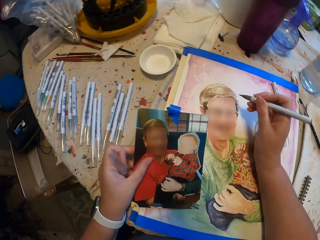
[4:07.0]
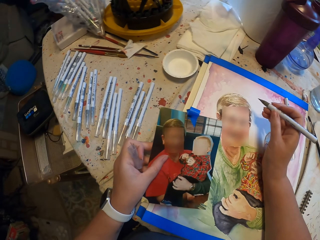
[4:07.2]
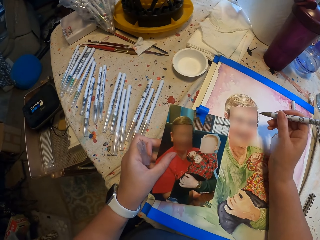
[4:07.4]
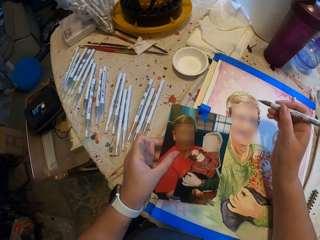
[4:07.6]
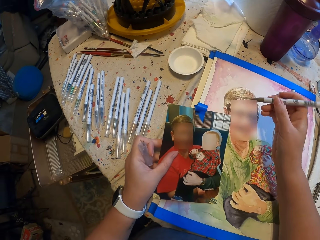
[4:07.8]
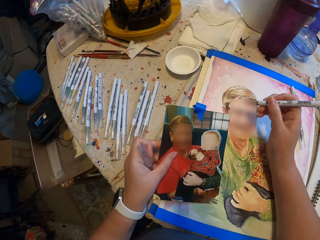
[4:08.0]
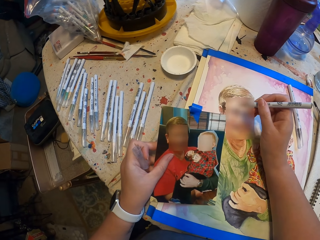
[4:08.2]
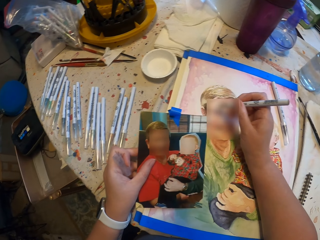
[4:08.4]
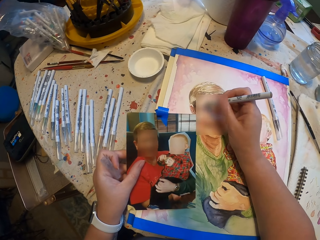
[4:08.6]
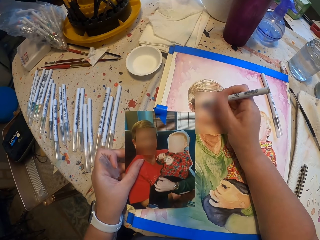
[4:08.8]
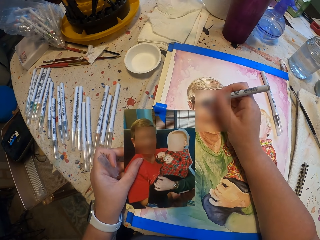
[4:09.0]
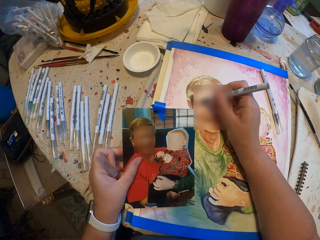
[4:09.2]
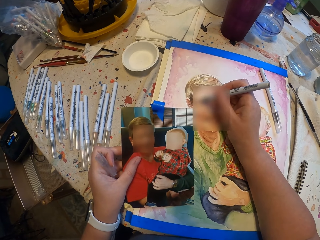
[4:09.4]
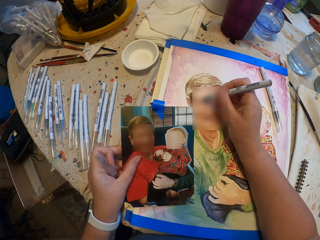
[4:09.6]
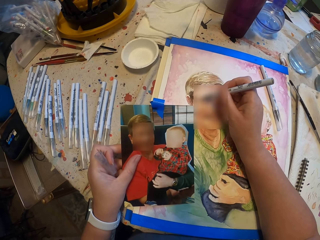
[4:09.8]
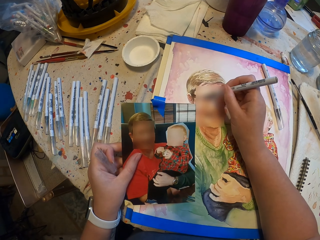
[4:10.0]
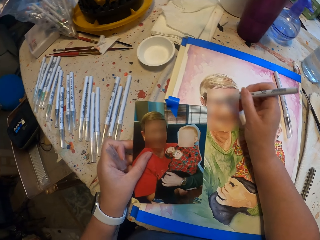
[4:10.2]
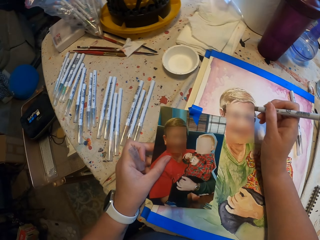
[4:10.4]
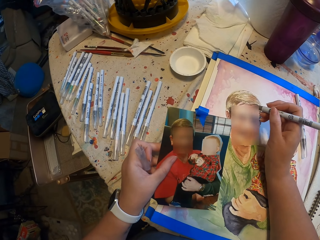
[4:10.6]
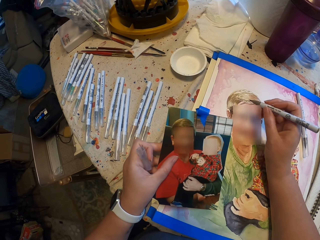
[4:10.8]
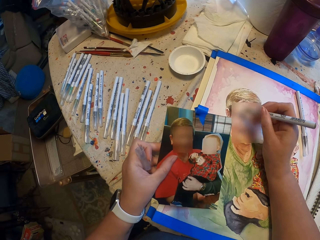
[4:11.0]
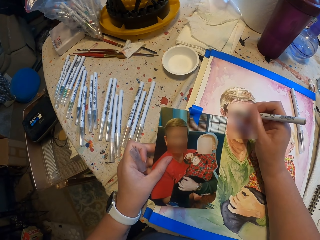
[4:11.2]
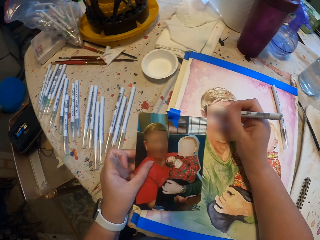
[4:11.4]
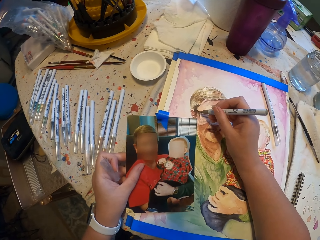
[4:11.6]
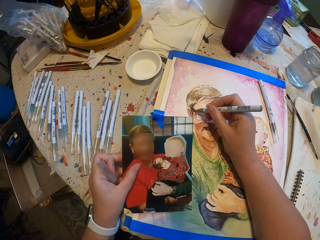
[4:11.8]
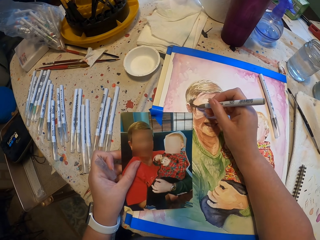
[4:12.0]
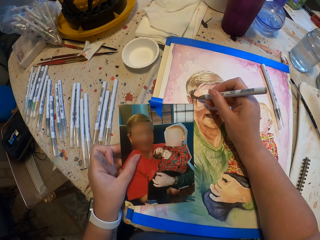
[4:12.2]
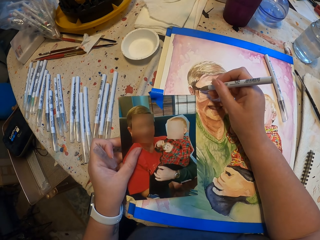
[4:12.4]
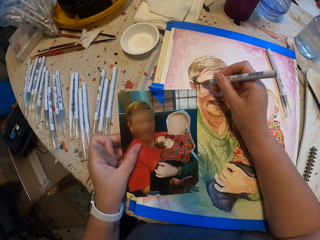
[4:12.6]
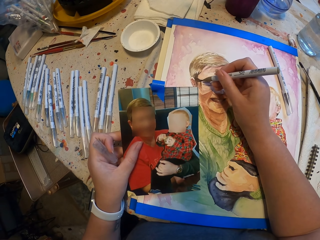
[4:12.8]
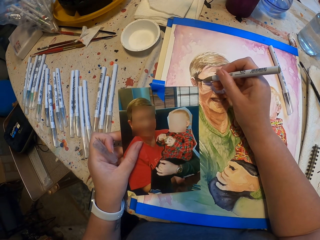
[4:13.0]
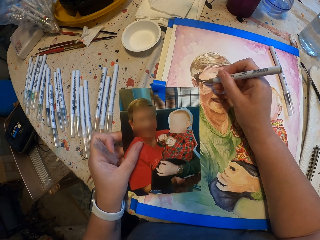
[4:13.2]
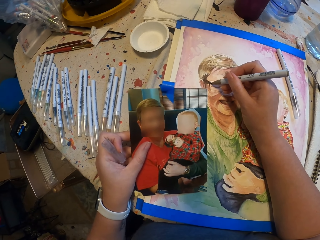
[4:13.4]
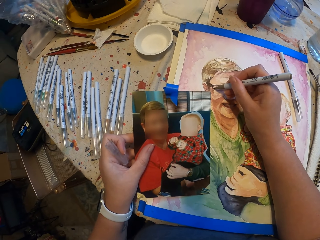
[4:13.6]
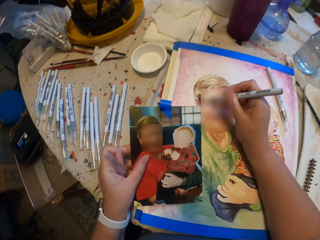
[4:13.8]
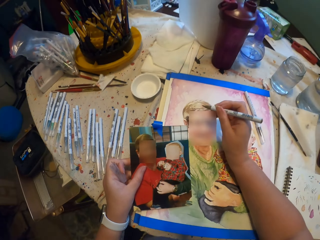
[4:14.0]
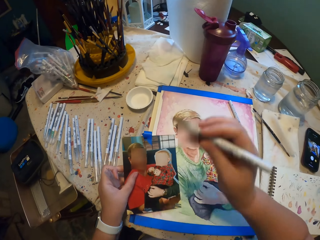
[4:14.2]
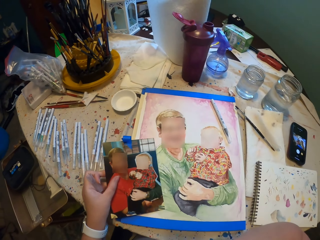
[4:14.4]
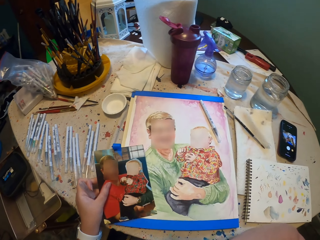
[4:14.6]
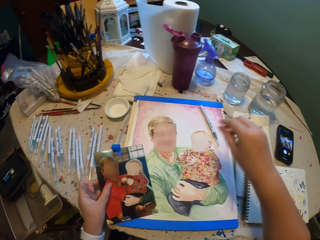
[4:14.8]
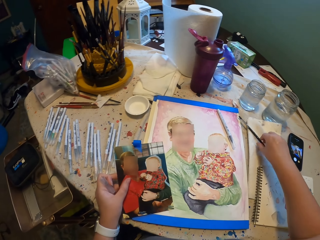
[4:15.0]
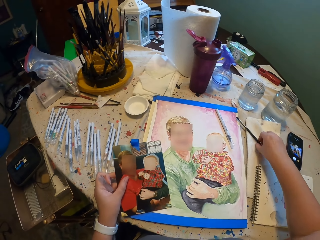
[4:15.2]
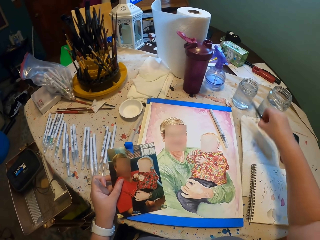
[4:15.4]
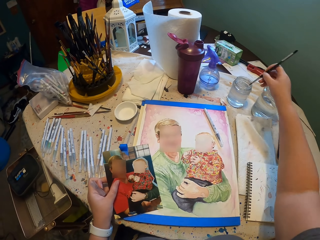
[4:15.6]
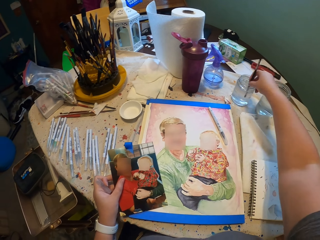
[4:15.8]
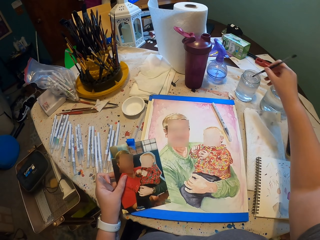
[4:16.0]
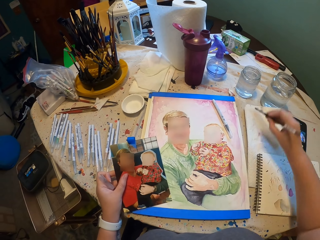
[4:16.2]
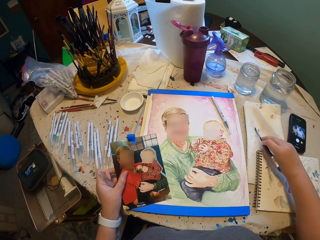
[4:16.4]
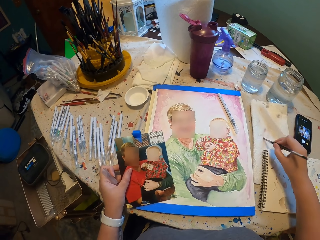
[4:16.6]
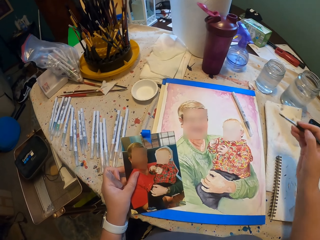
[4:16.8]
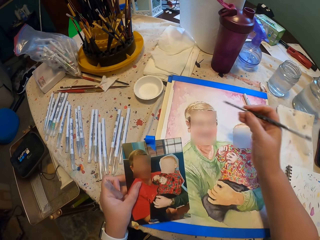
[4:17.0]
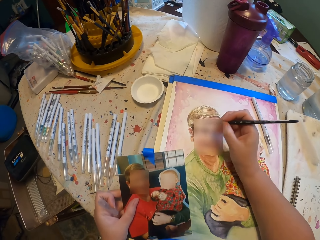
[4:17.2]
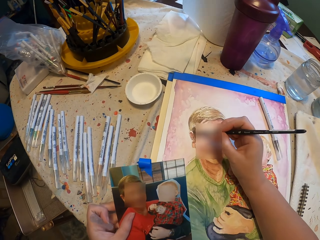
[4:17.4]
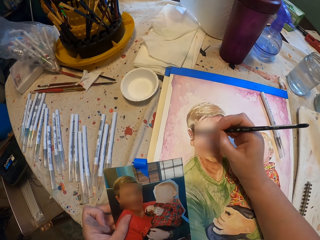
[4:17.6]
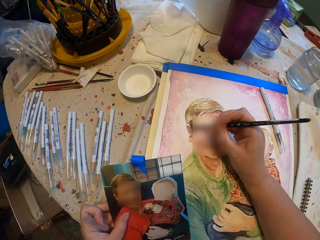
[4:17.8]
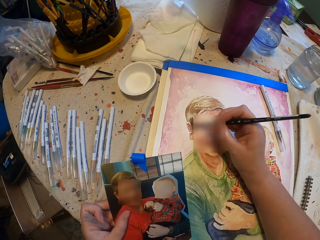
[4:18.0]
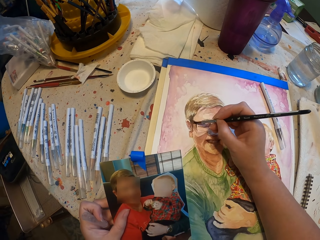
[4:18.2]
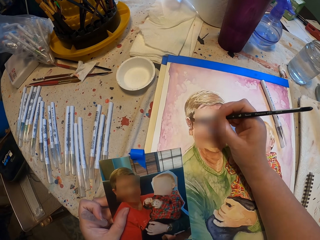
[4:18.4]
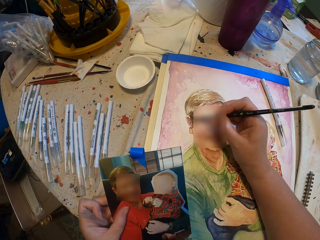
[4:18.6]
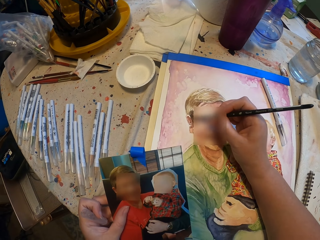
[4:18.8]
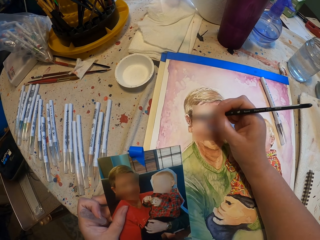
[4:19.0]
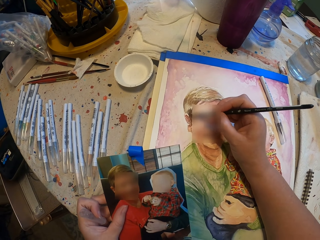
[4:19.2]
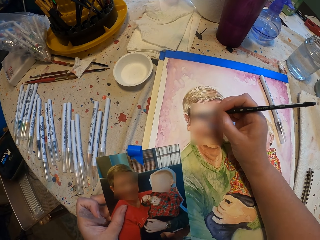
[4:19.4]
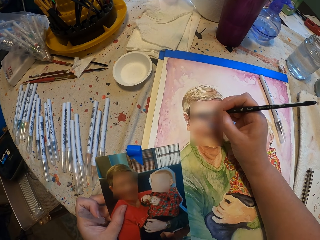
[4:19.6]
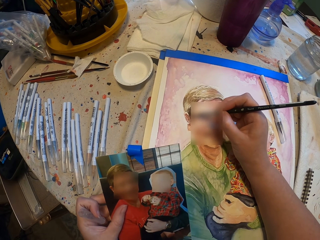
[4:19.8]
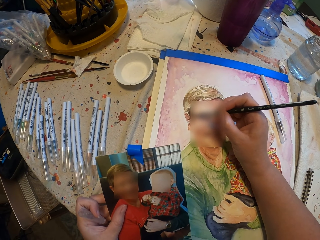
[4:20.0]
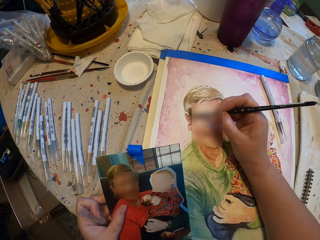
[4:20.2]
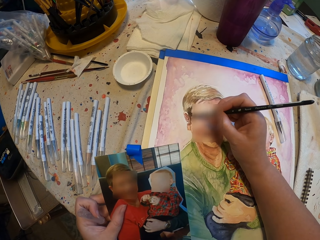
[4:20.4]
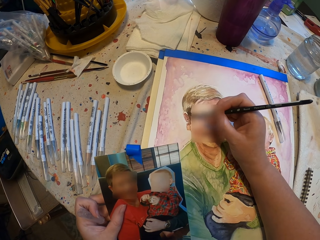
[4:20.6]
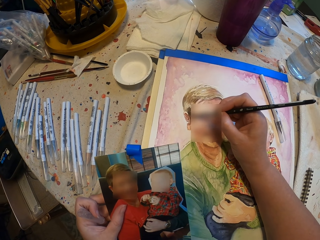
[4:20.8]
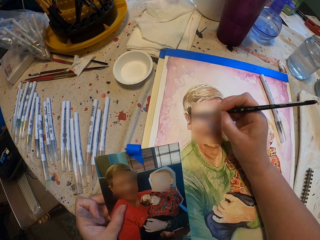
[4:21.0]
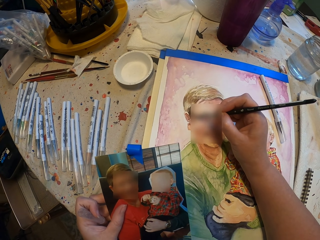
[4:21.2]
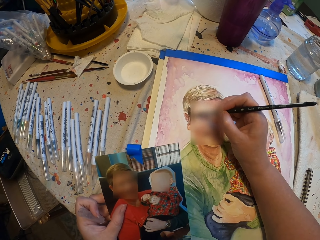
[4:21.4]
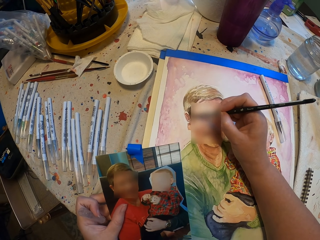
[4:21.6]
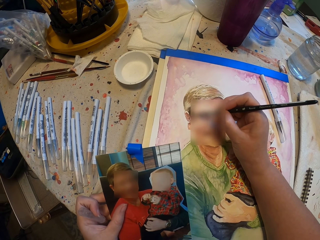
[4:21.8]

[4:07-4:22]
The camera wearer moves the drawing pen. They draw the picture on the book. They move the drawing pen. They put the drawing pen on the mouth. They pick up the painting pen or paint brush. They dip the painting pen in the paint. They move the painting pen on the book. They wipe the paint brush on the paper. They paint the picture on the book with the paint brush.

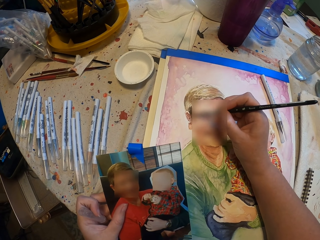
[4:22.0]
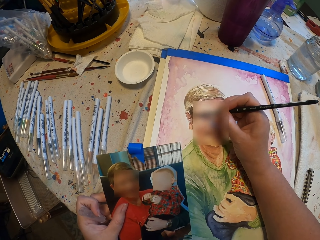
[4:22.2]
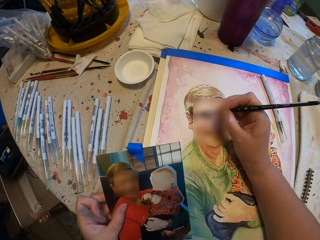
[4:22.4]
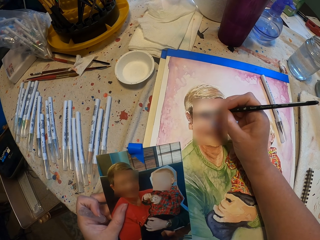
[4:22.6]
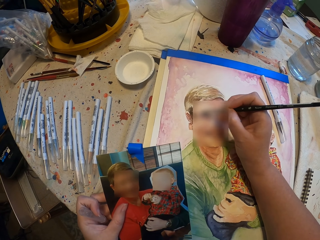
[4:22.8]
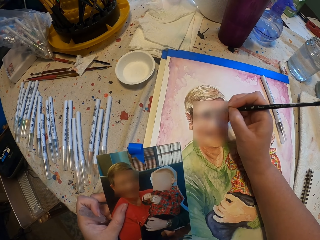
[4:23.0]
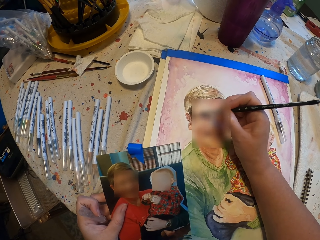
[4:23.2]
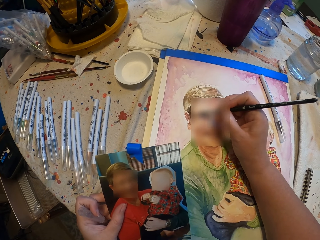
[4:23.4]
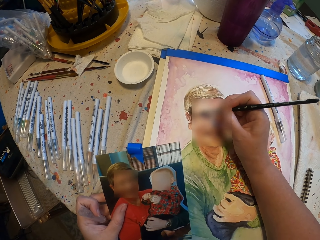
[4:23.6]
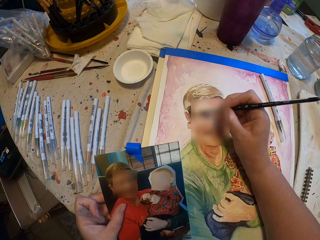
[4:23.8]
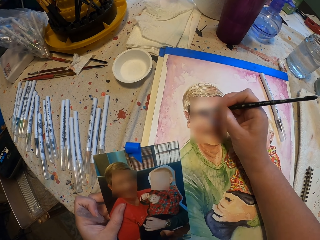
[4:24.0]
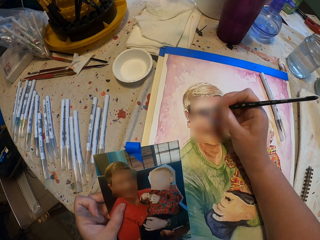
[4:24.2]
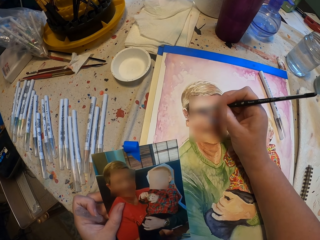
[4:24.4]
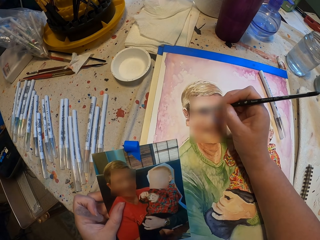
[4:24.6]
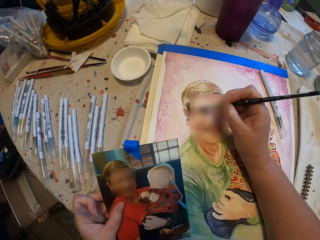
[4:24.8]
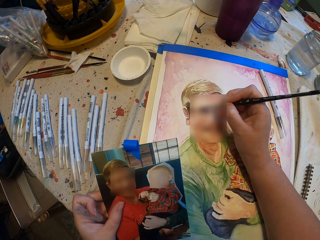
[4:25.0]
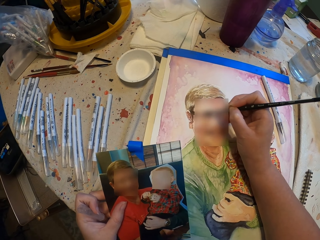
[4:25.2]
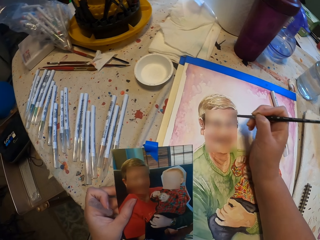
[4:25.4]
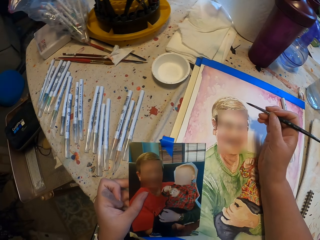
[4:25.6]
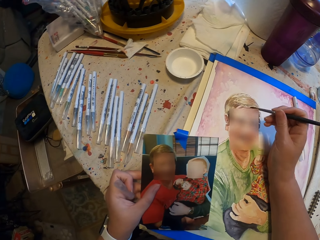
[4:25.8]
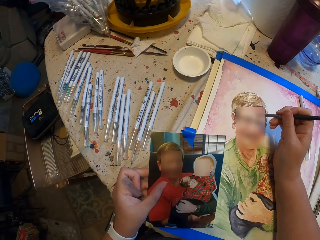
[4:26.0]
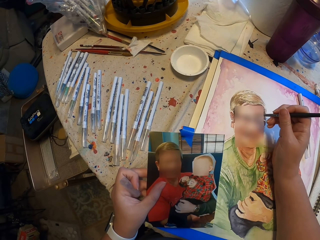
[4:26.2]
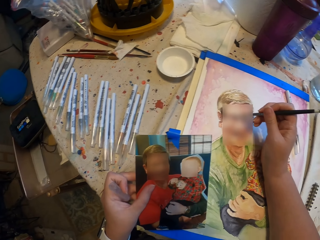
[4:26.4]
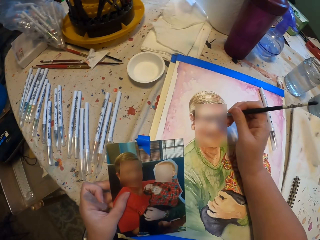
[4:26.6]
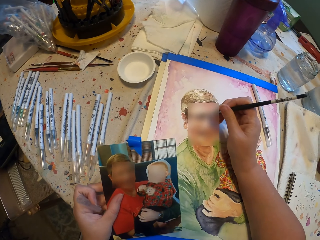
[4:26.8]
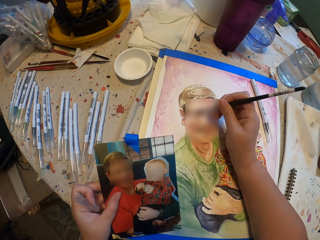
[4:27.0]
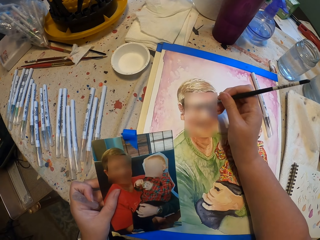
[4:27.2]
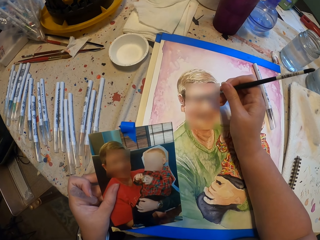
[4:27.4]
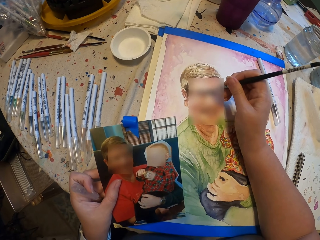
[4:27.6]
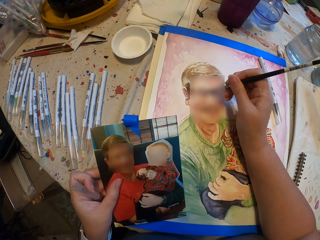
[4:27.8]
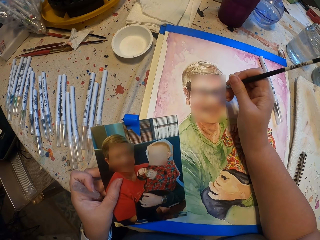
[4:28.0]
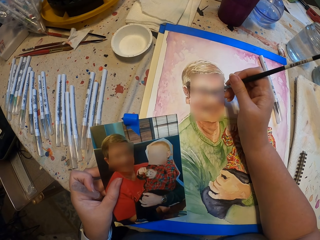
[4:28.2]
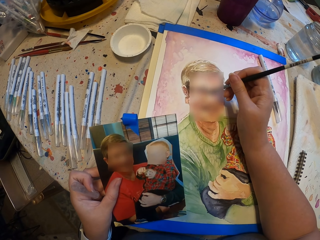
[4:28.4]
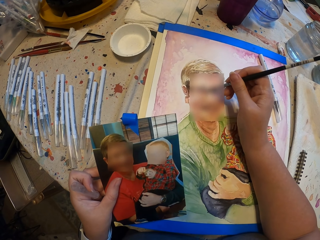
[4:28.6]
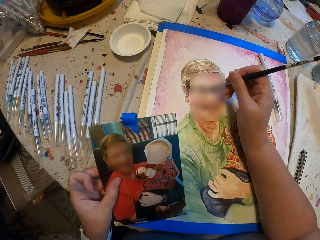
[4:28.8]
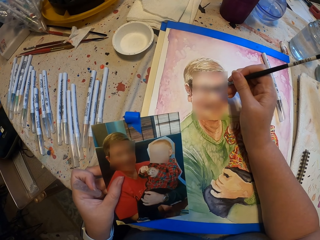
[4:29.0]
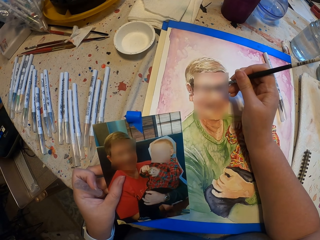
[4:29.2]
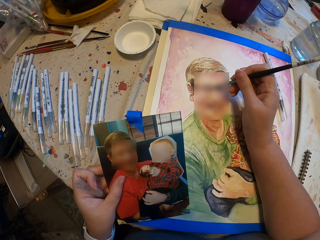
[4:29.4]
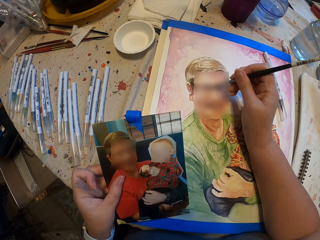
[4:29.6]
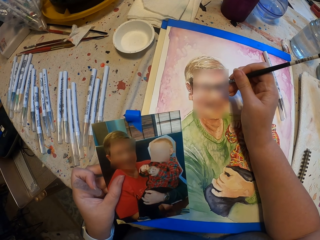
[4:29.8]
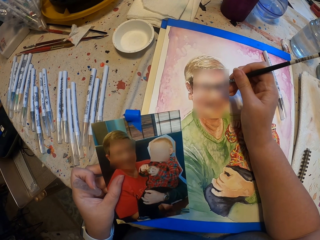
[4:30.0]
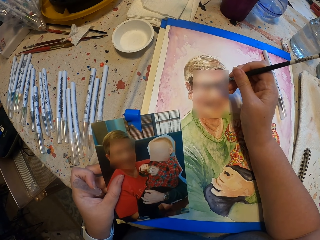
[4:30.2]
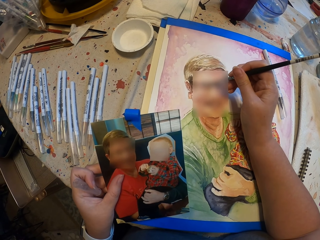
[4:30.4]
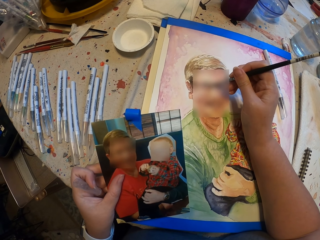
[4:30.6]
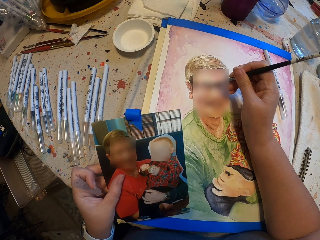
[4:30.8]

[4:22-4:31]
The camera wearer moves the painting pen. They paint the picture.
